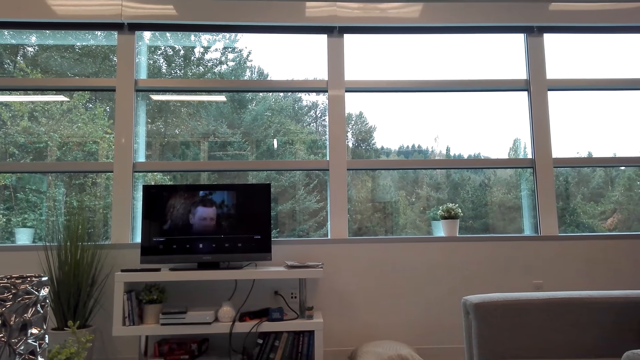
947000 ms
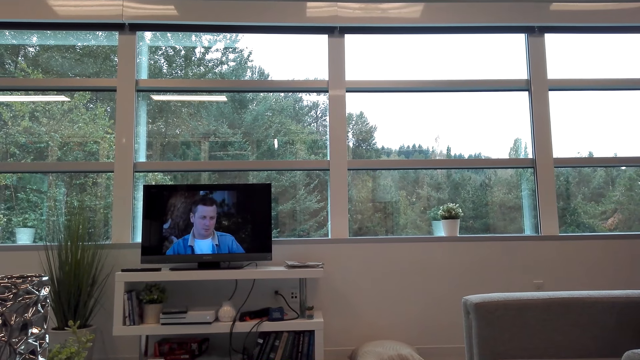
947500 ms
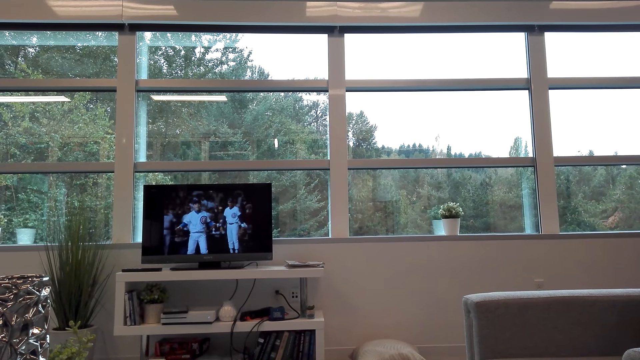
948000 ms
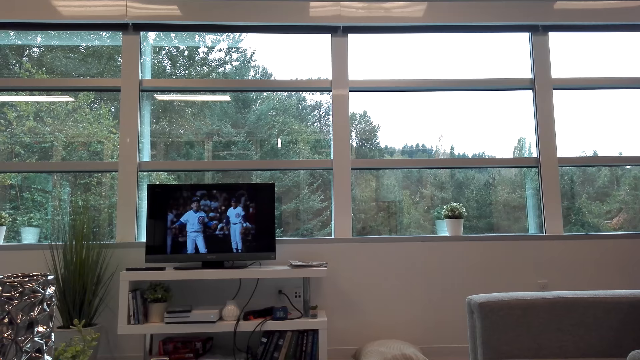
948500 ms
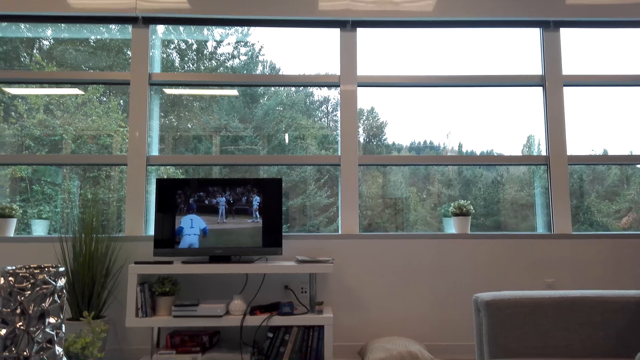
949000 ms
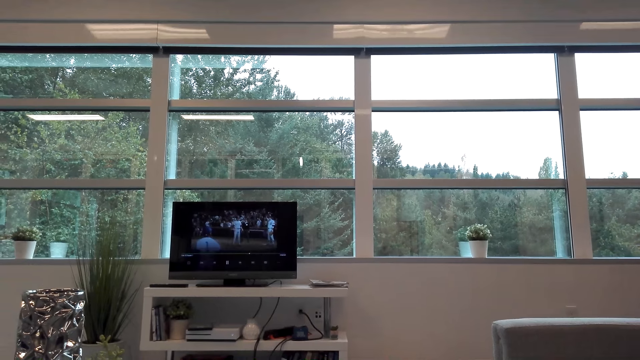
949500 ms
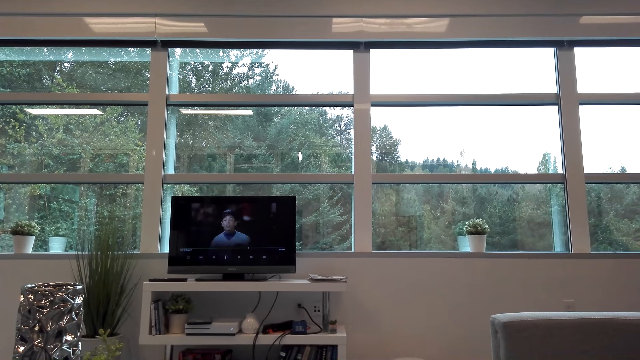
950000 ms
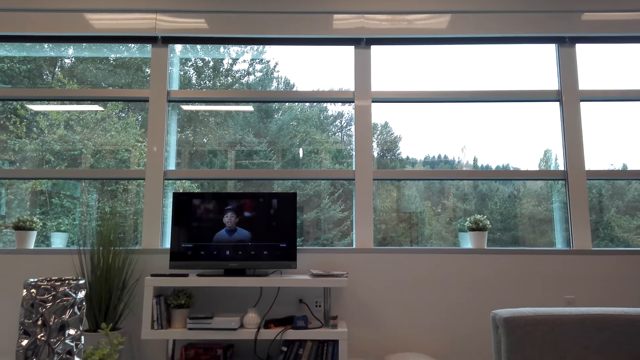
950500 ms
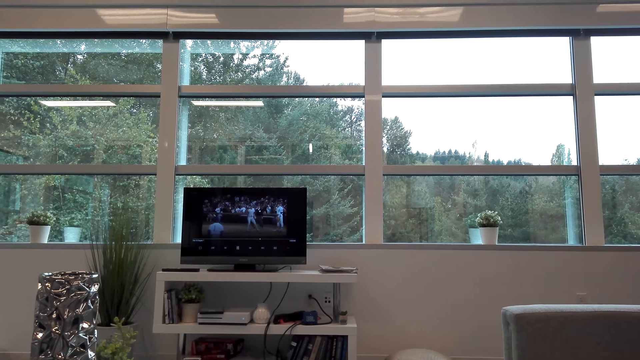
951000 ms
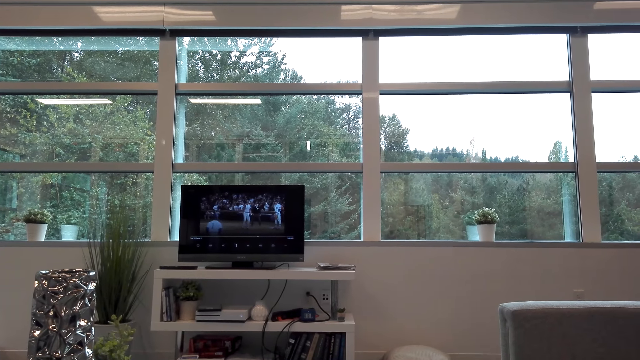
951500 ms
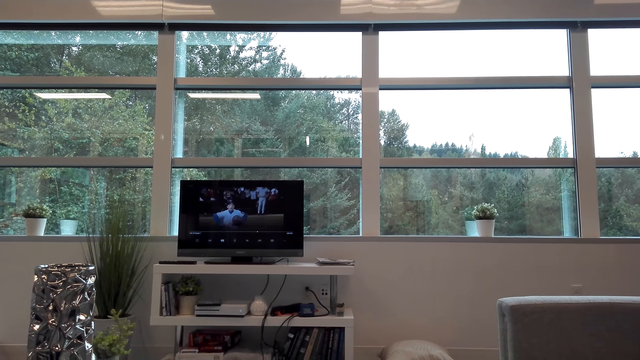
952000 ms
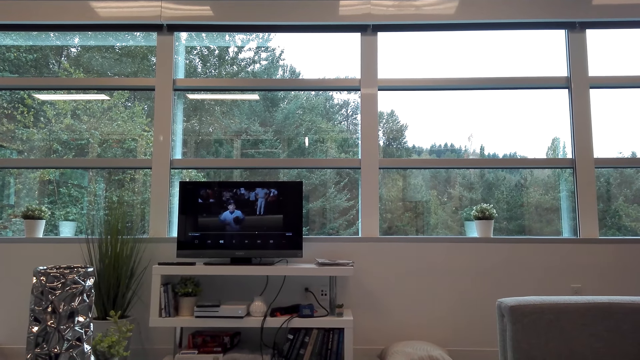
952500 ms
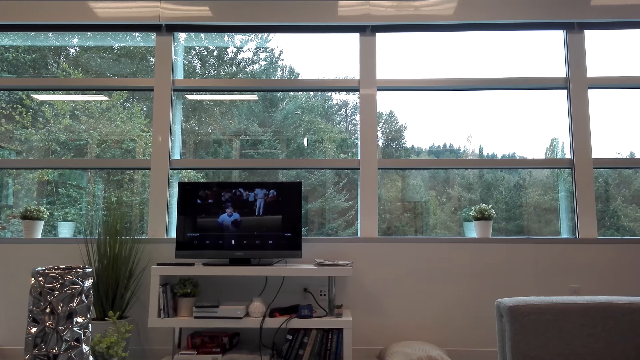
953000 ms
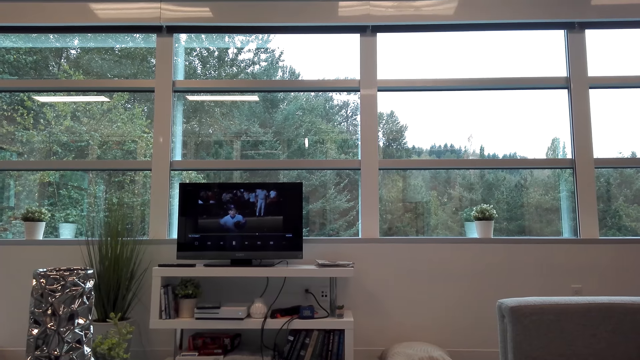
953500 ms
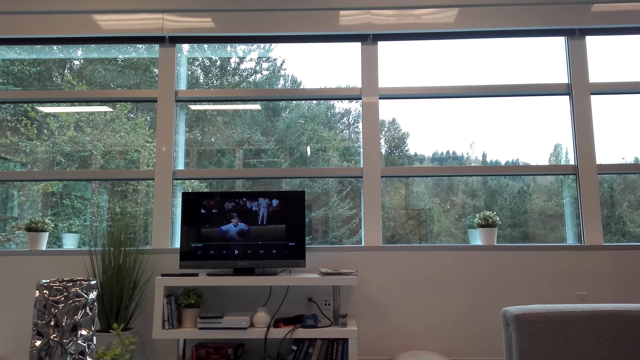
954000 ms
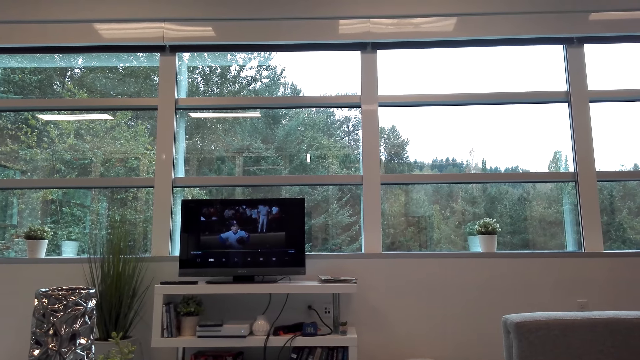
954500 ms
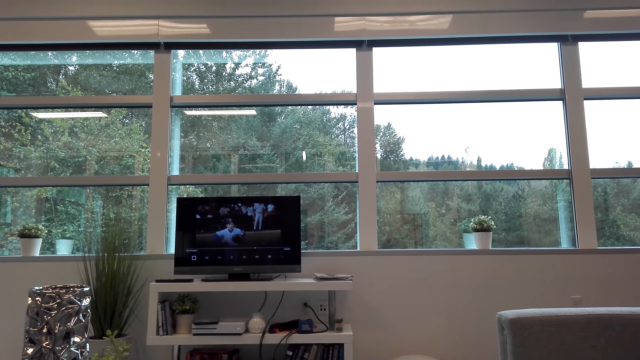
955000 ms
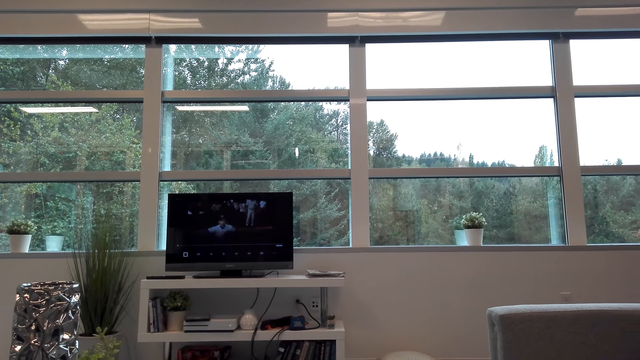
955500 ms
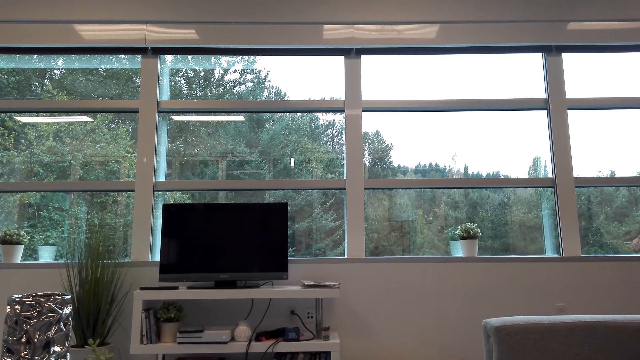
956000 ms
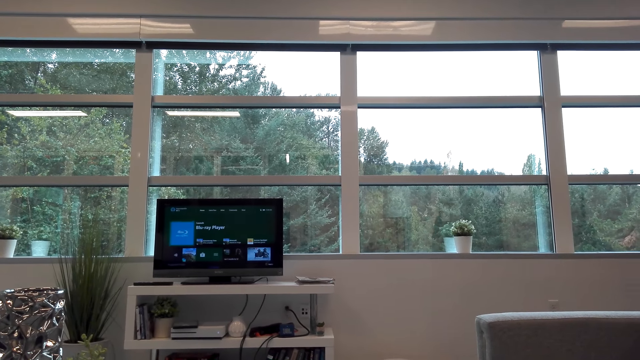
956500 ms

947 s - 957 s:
The camera wearer operates the television.

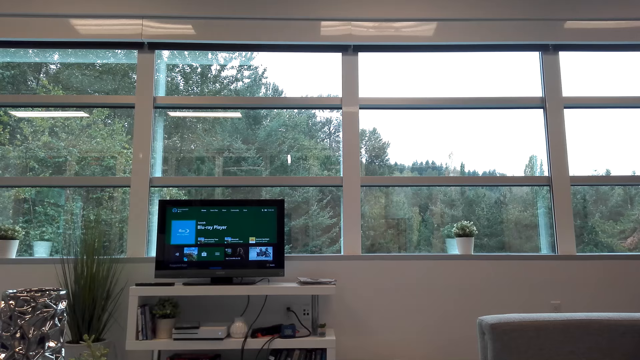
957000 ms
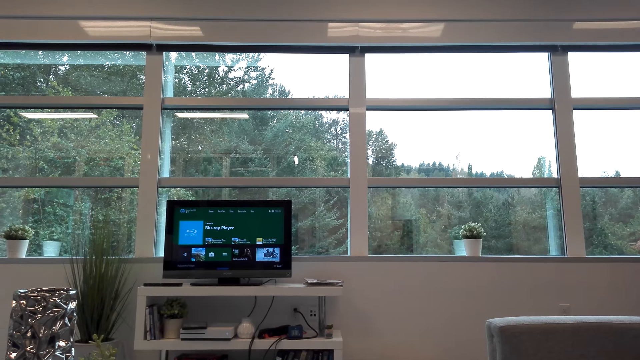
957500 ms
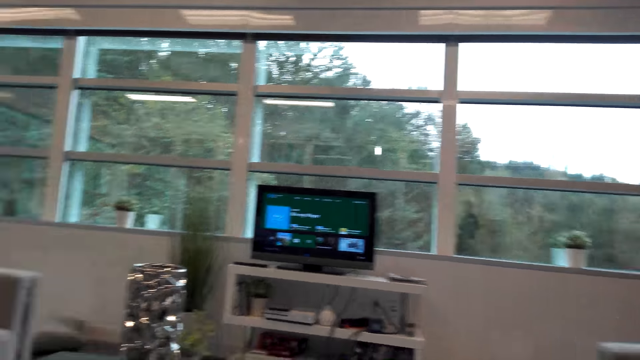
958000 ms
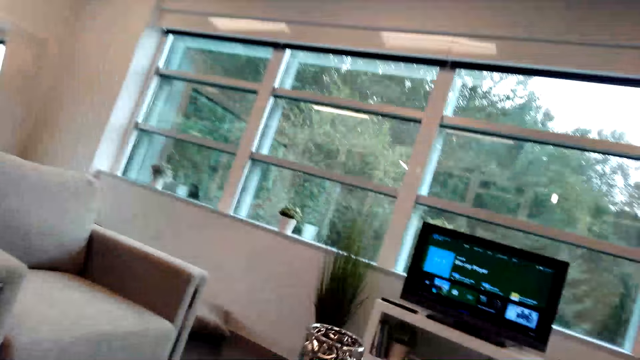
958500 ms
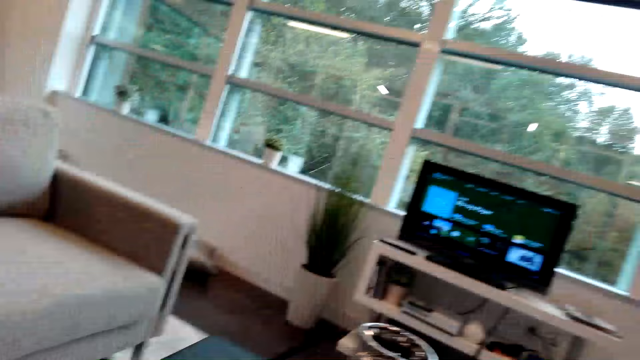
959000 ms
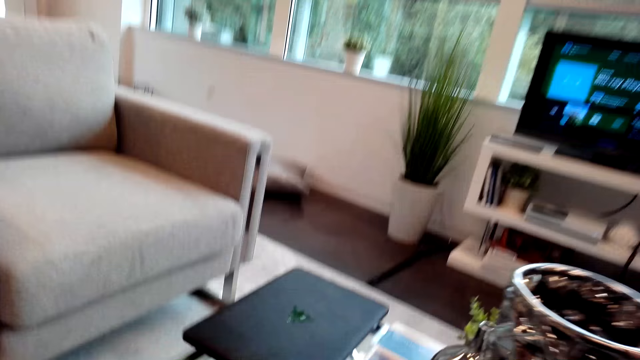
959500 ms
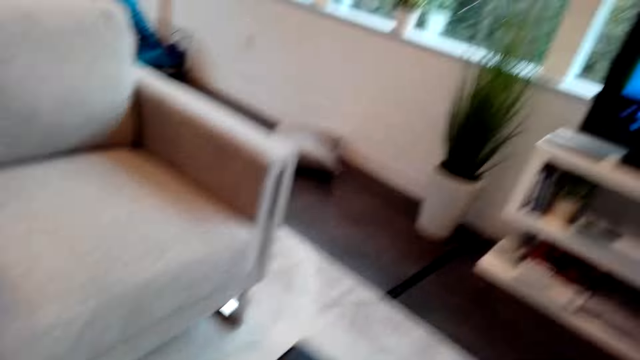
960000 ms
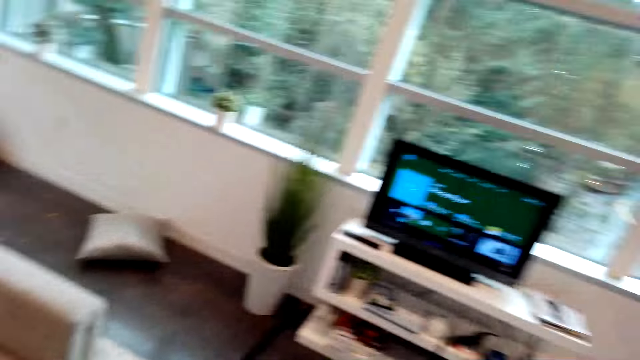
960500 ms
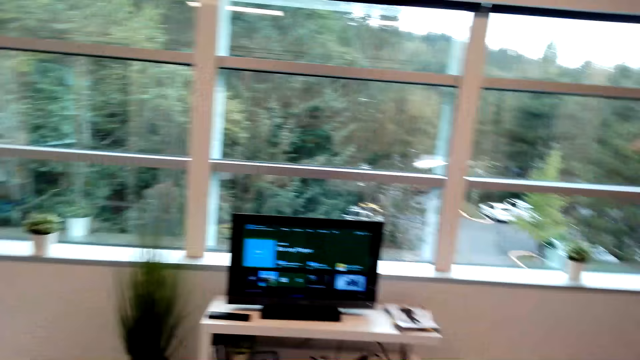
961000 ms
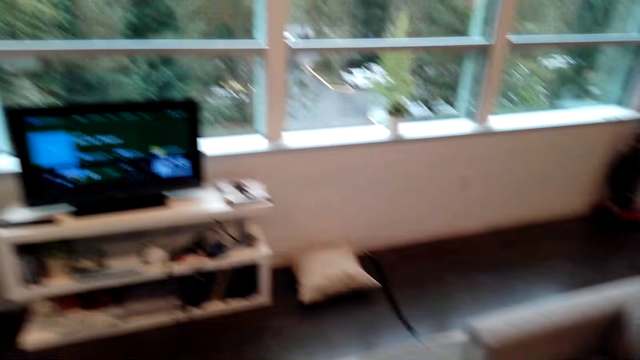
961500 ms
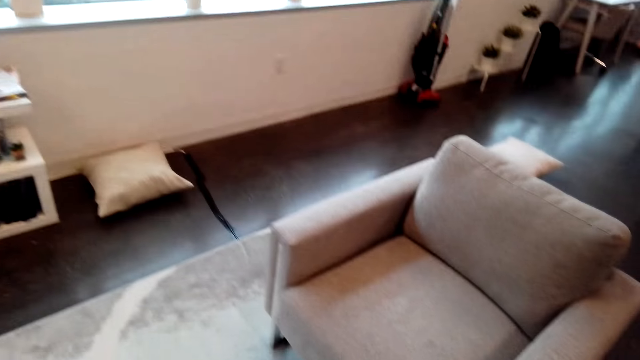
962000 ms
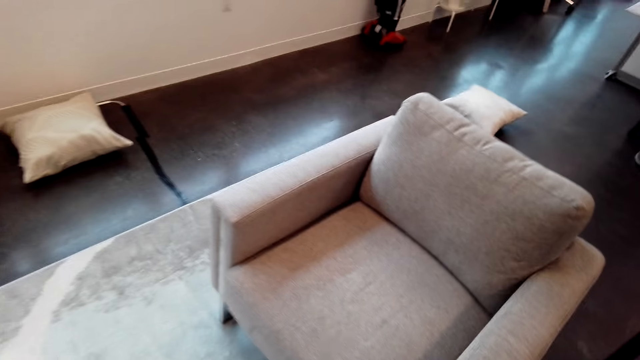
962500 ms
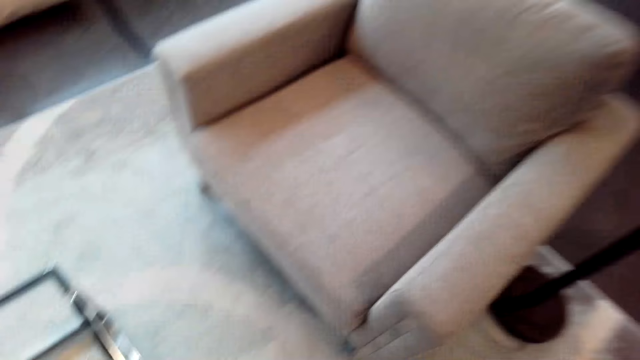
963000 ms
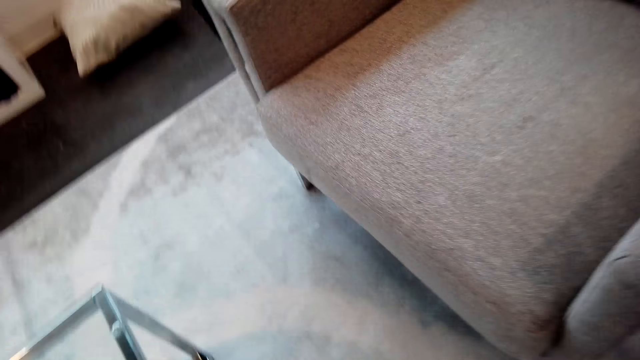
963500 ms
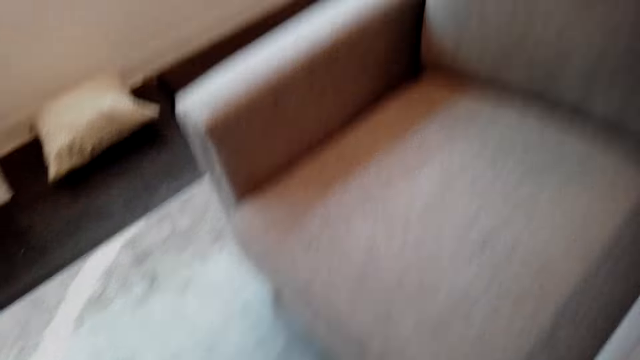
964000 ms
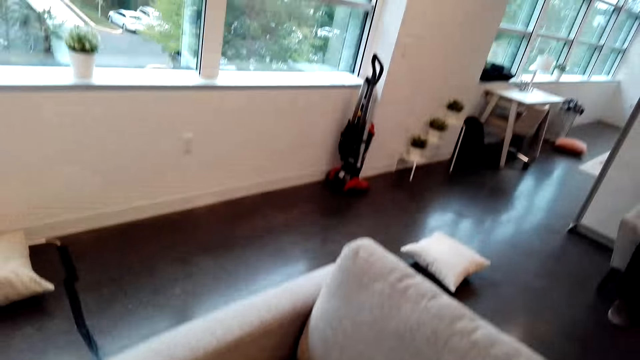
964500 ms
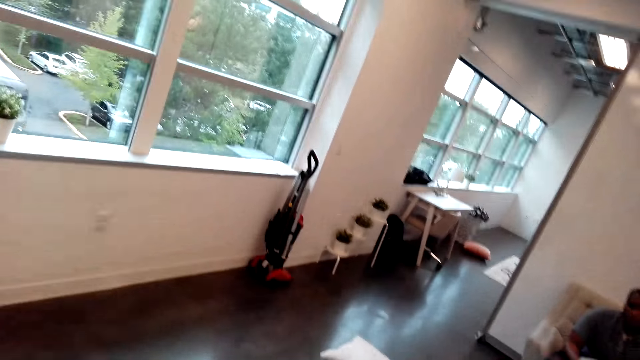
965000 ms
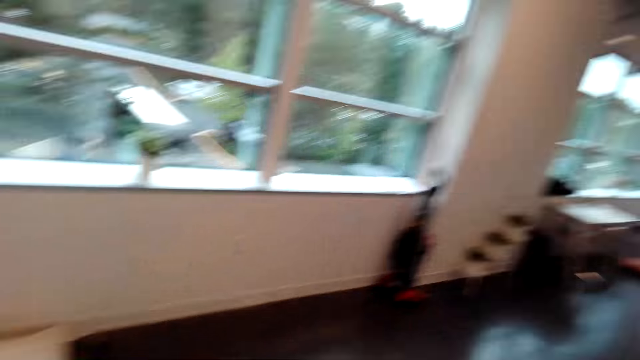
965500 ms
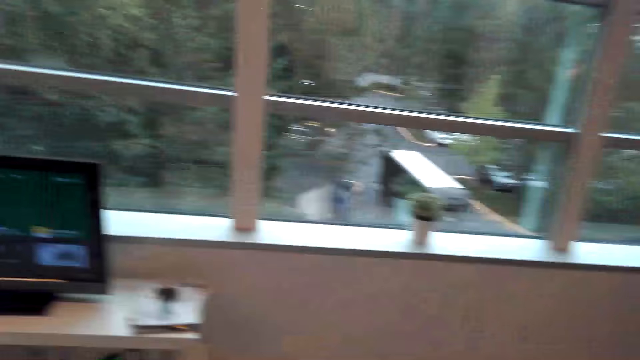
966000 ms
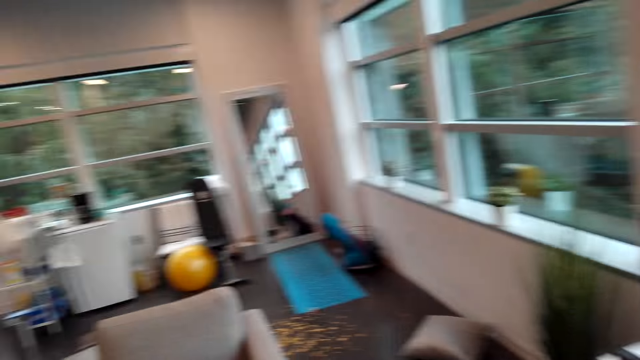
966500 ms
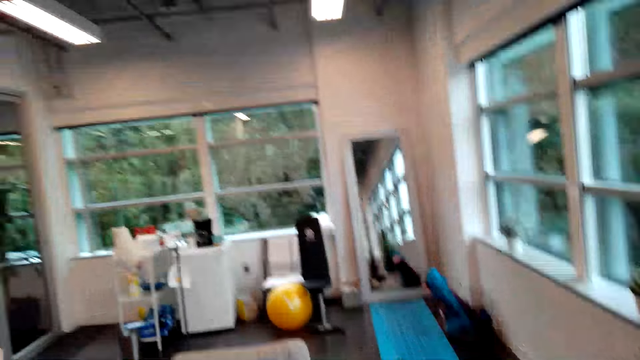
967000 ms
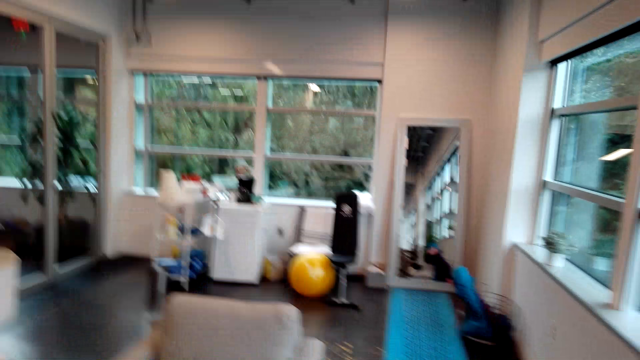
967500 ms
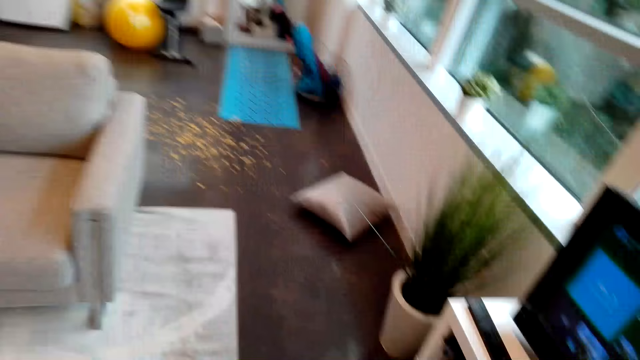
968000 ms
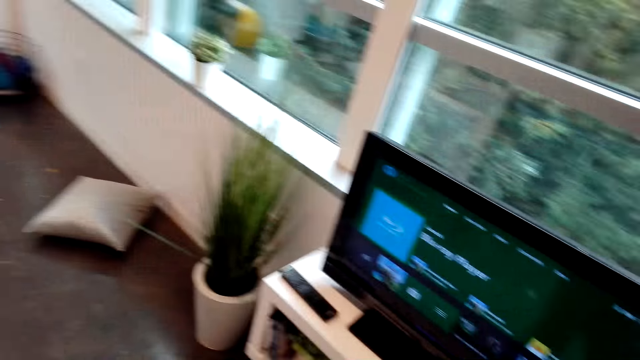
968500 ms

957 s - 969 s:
The camera wearer walks around the room.
